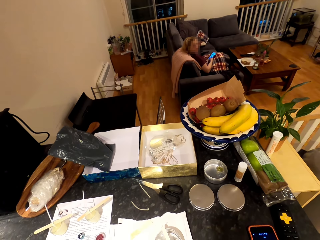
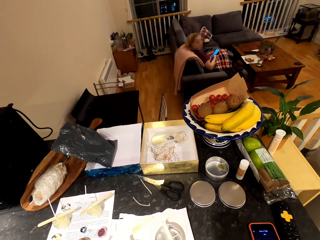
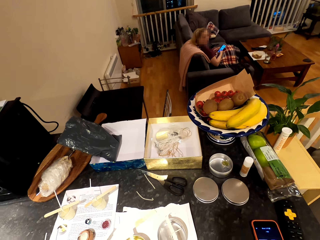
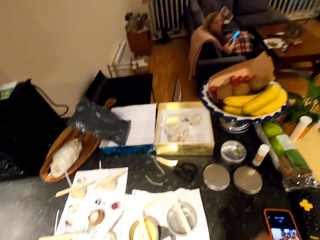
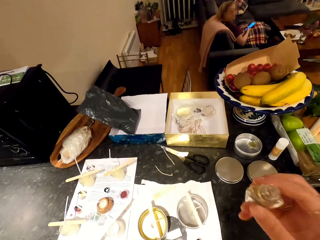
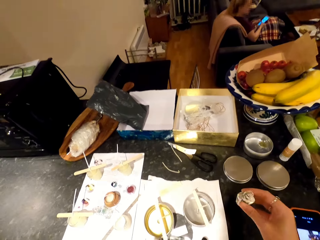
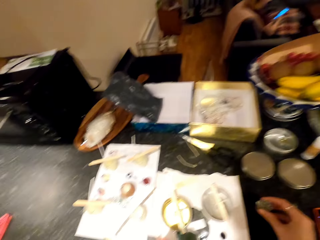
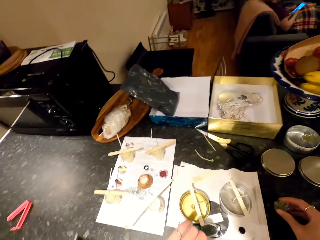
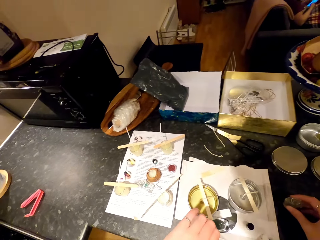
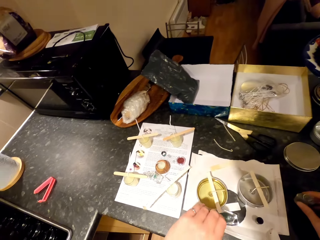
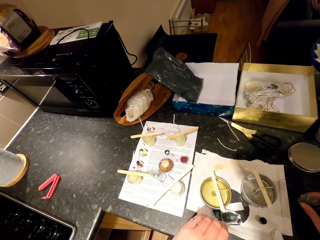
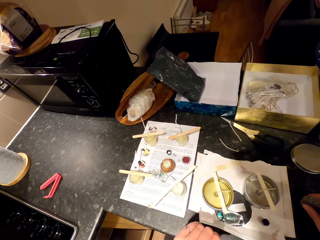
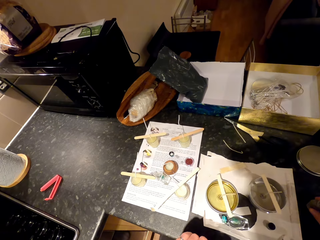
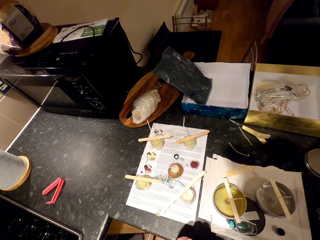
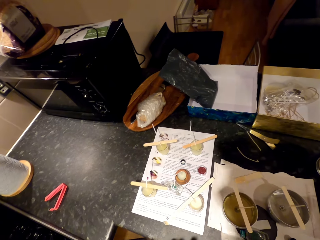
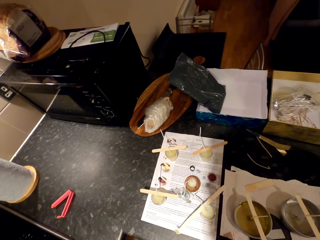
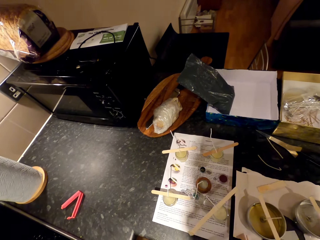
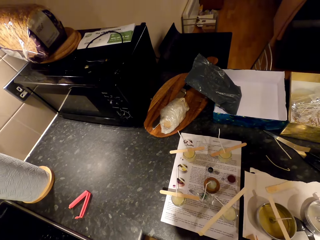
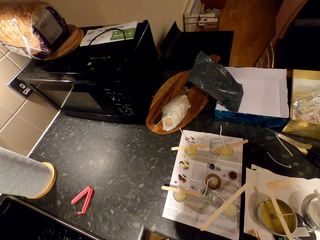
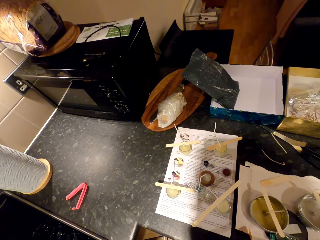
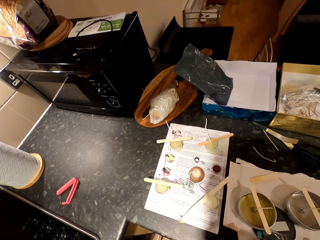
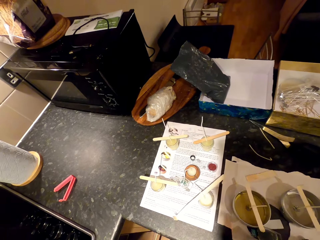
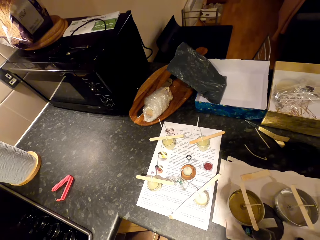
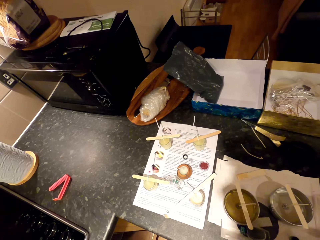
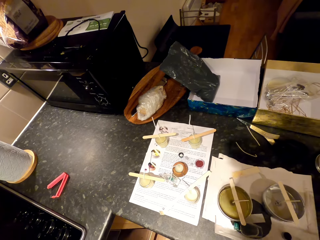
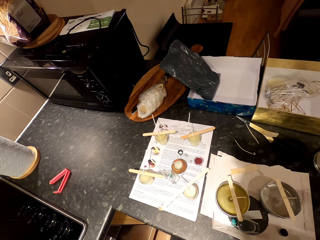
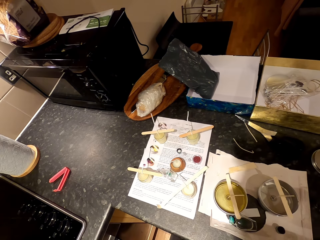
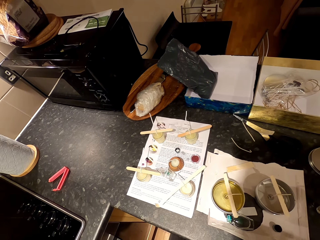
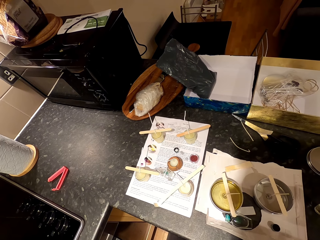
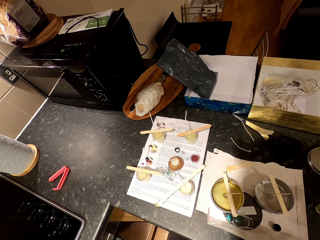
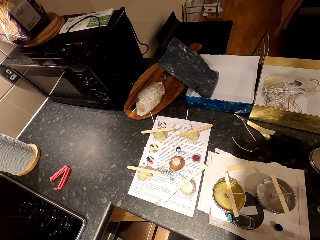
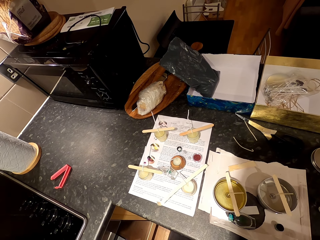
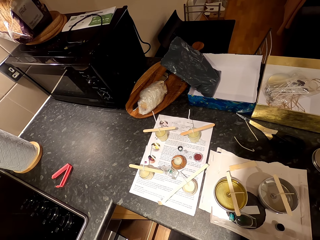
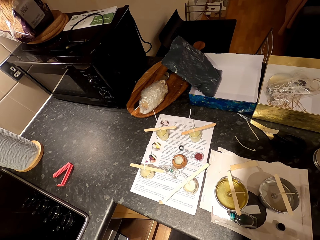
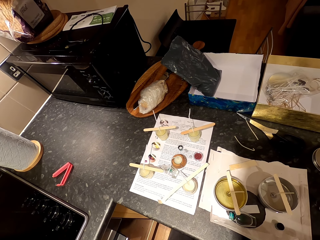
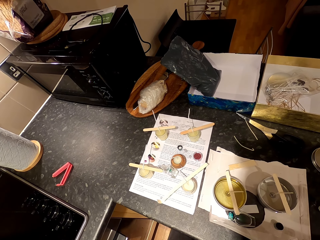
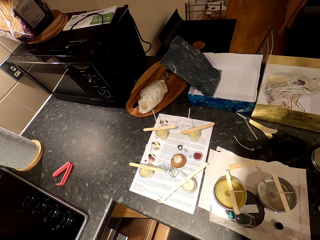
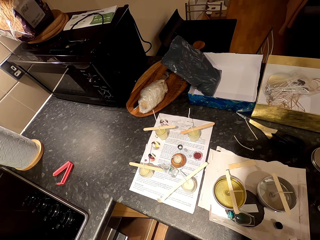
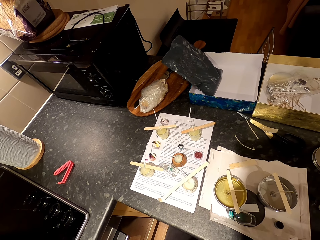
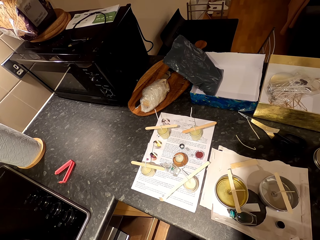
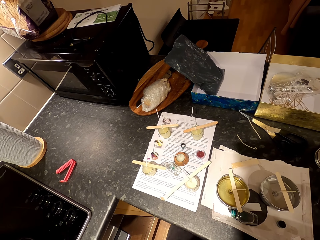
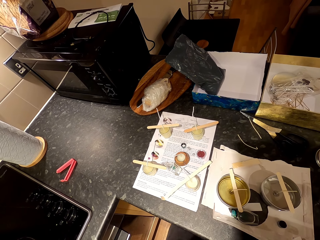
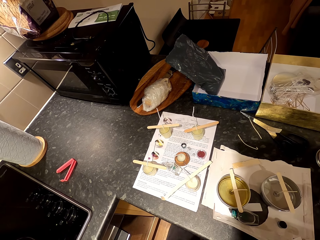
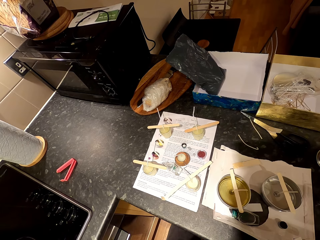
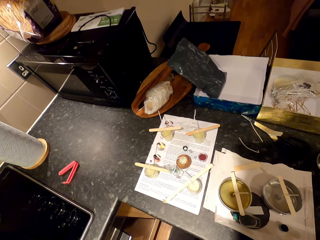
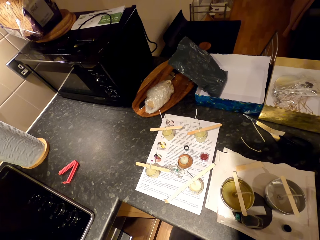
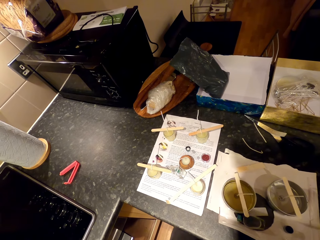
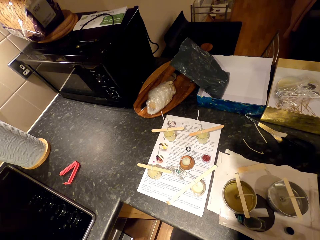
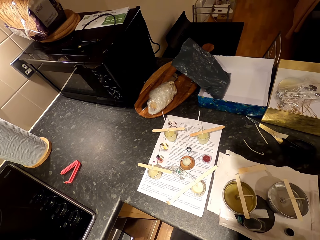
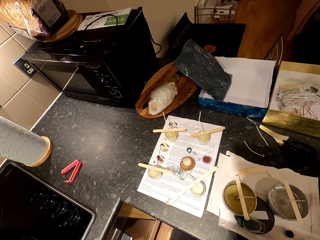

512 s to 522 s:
A lady talks. The camera wearer places the bottle on the counter. They look around.

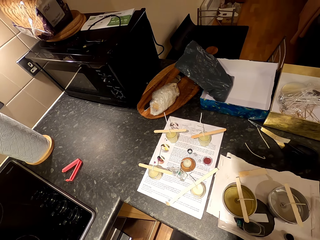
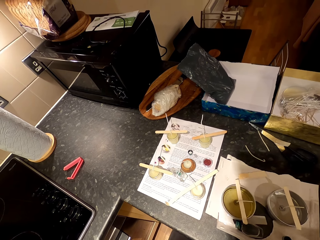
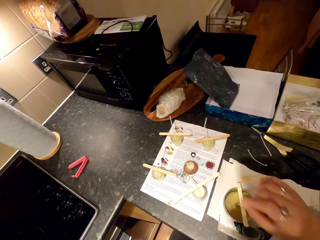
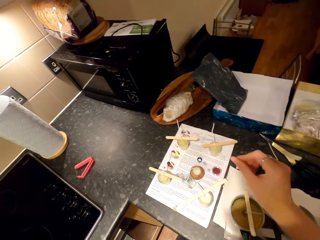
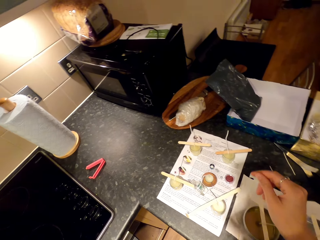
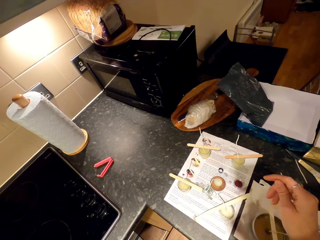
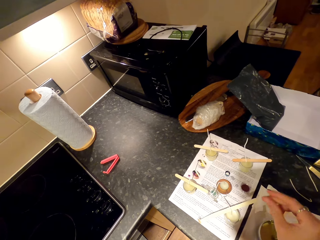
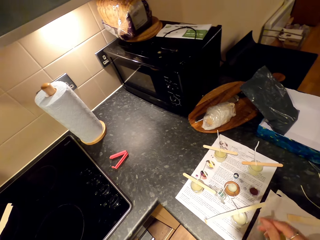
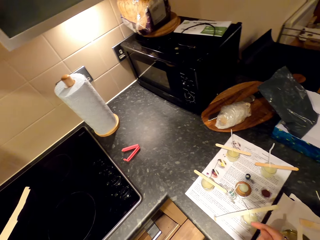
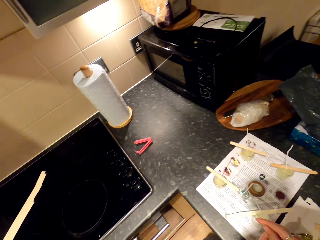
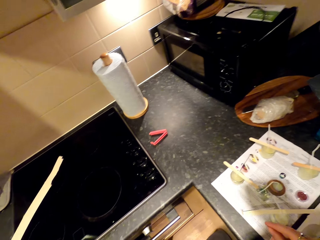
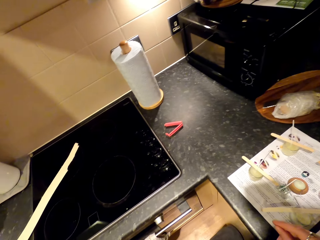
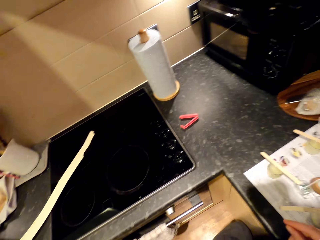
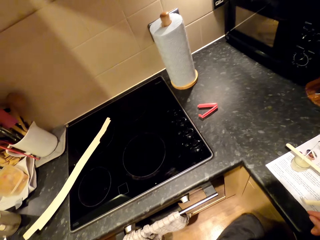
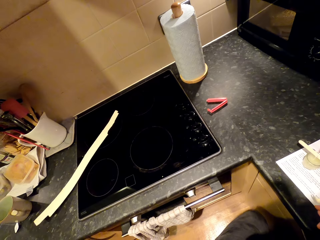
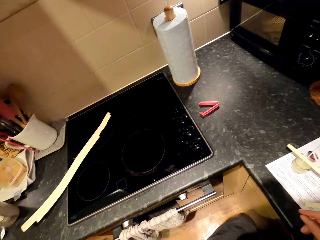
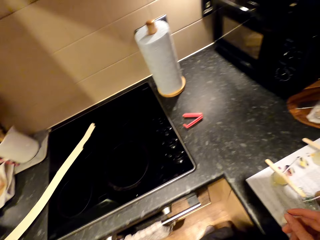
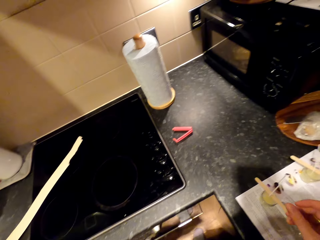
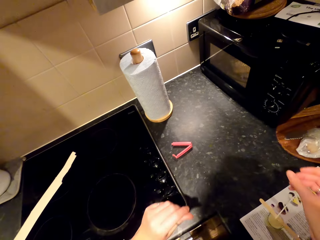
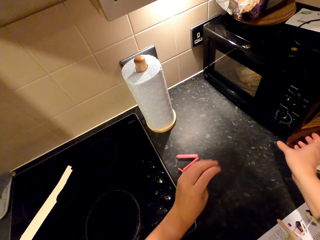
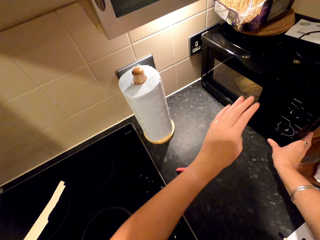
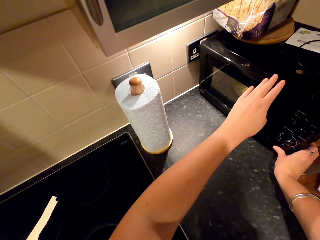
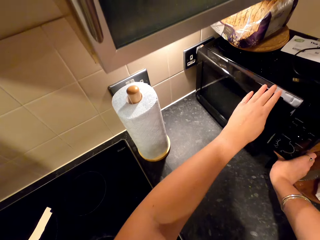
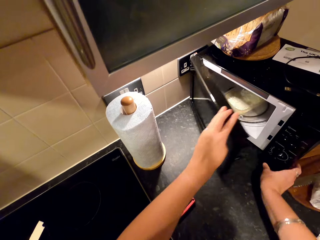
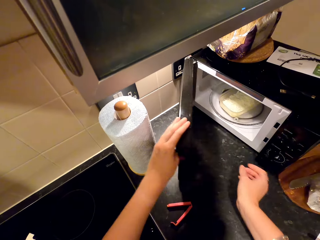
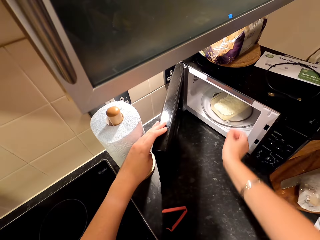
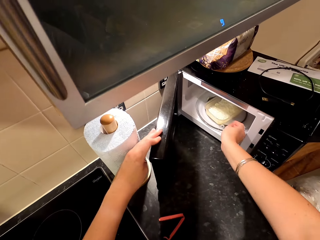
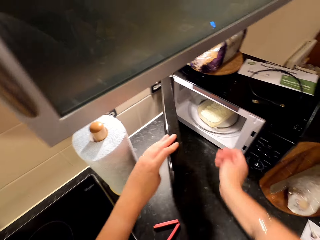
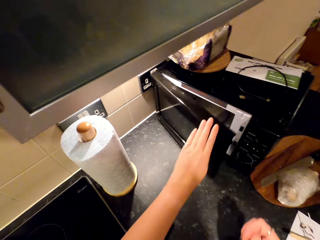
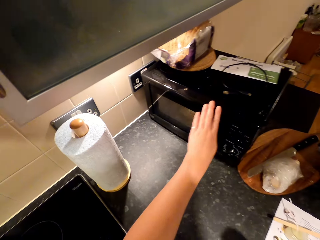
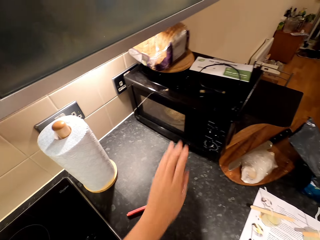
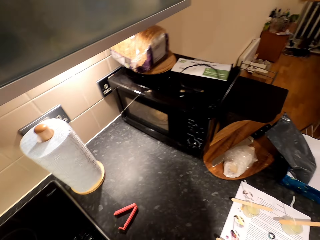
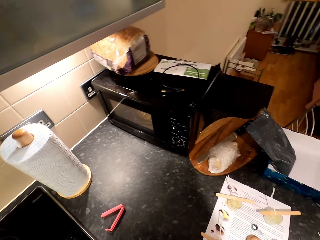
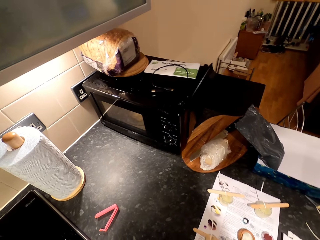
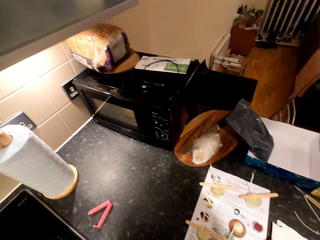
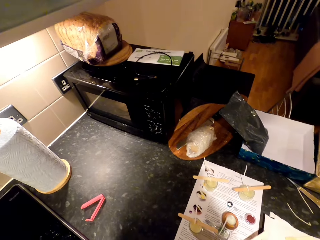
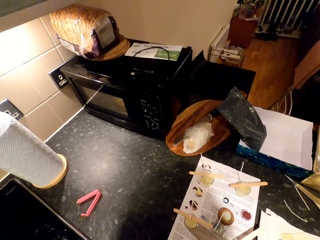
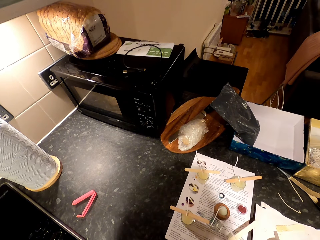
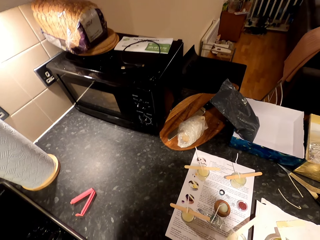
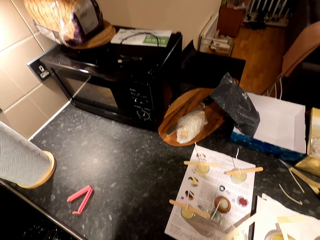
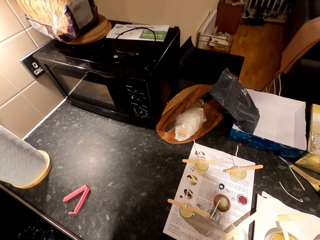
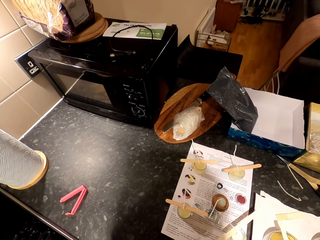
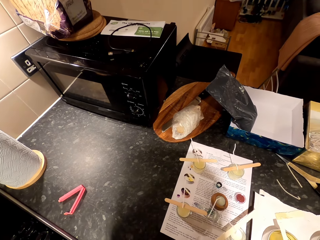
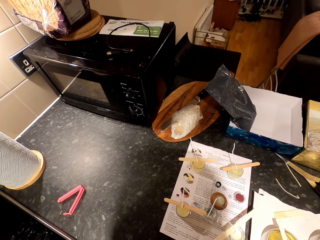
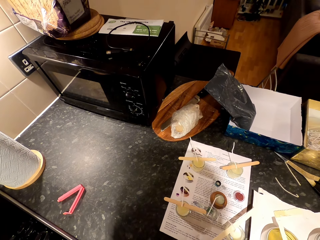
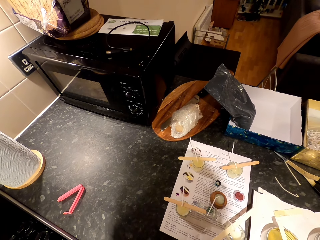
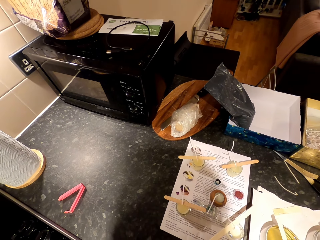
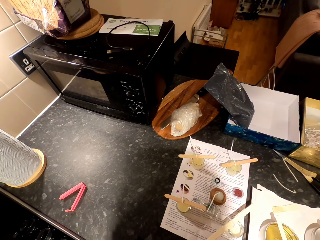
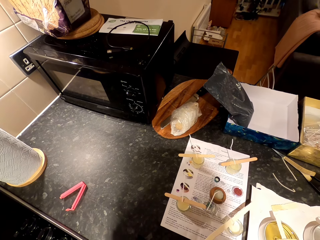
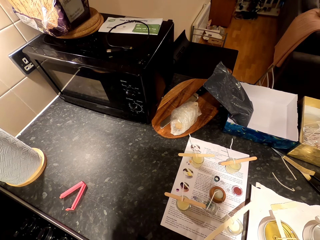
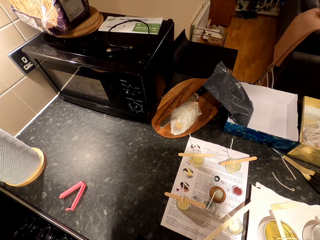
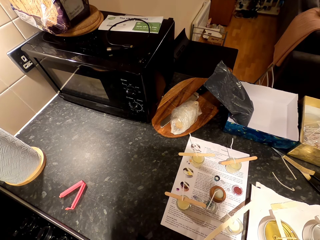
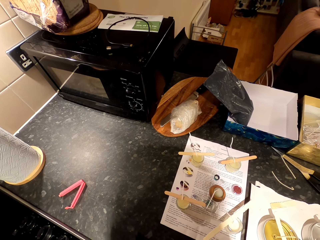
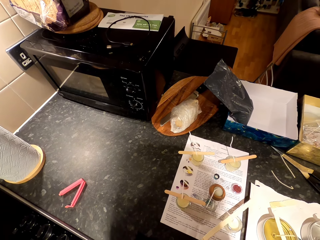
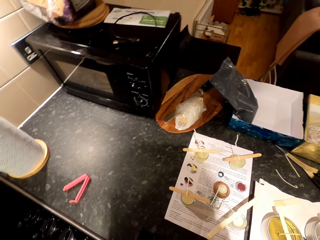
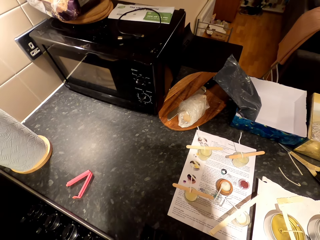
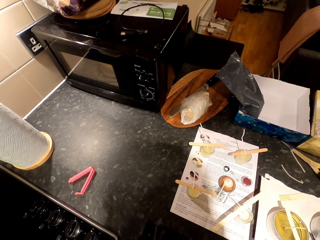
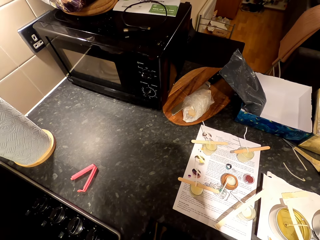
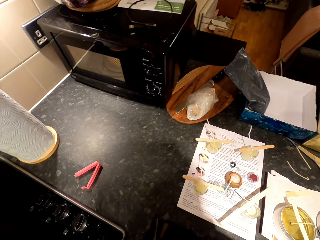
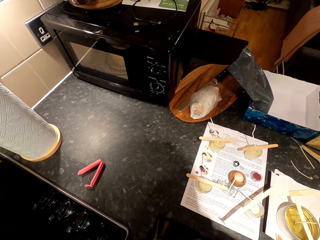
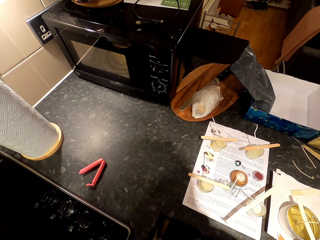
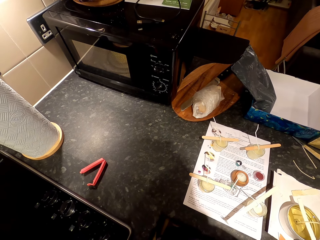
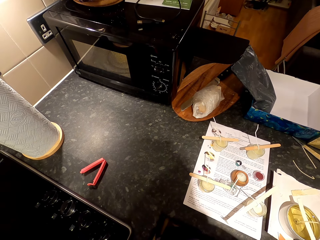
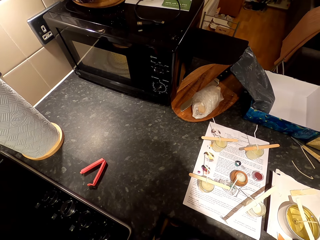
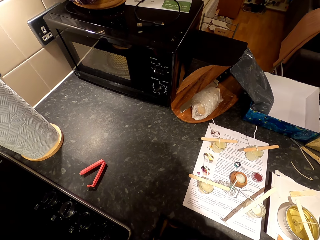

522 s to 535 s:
The camera wearer moves a hand around. They look around. They open the microwave. They press the microwave button. They move a hand in the microwave. They close the microwave. They look around.
